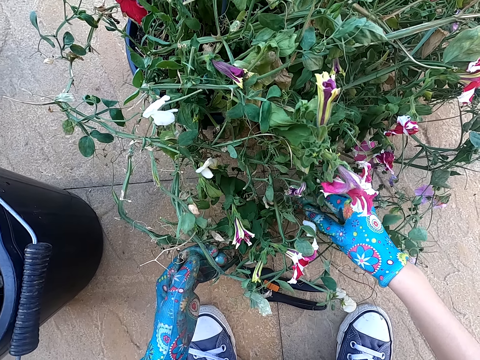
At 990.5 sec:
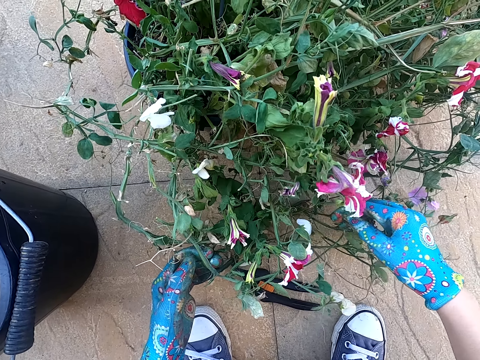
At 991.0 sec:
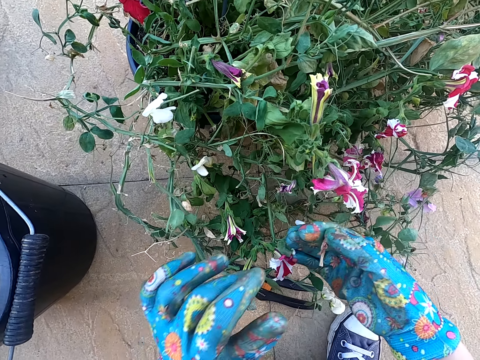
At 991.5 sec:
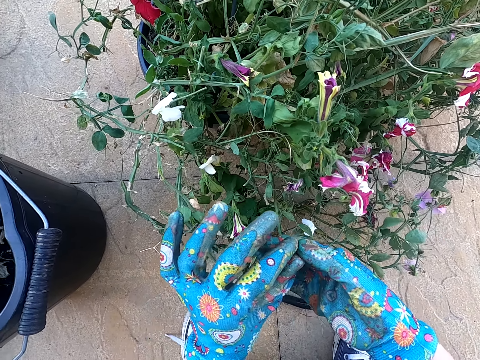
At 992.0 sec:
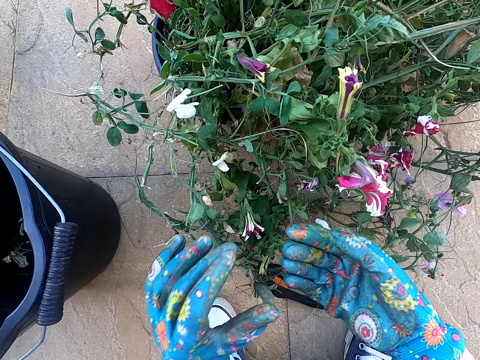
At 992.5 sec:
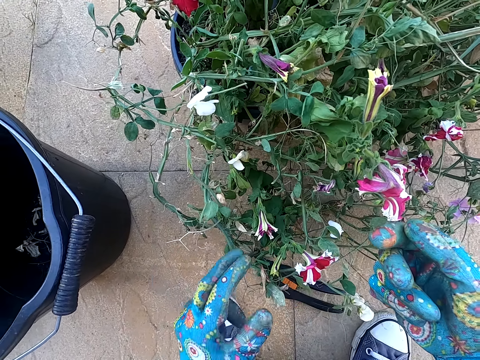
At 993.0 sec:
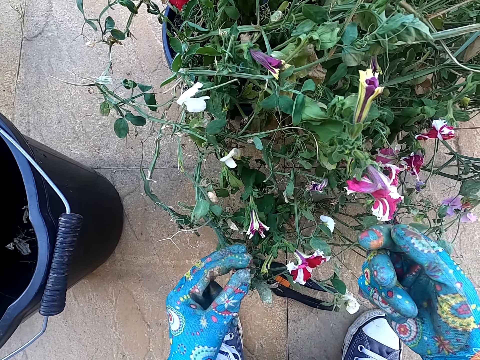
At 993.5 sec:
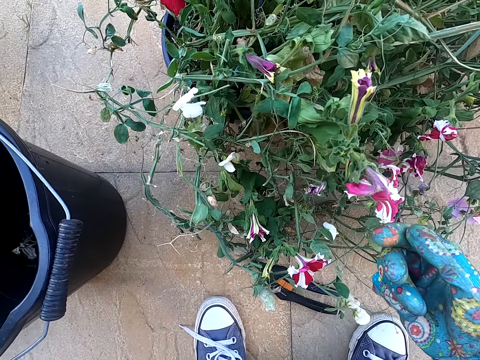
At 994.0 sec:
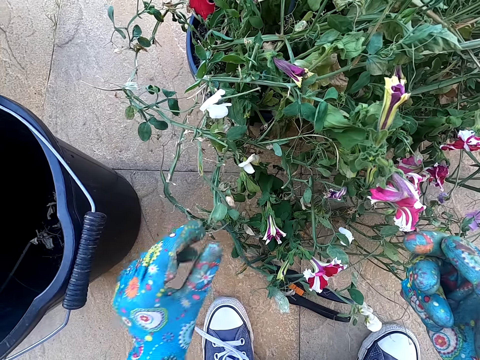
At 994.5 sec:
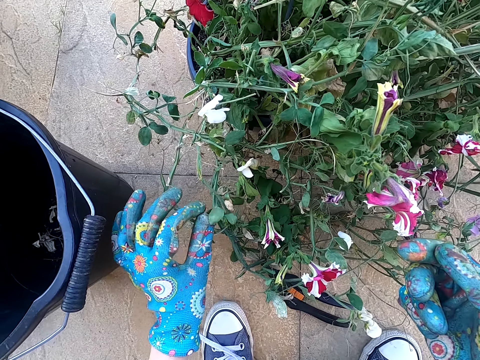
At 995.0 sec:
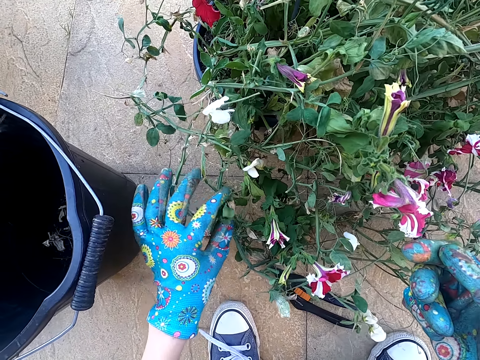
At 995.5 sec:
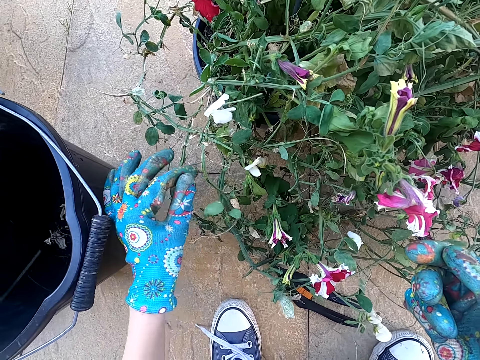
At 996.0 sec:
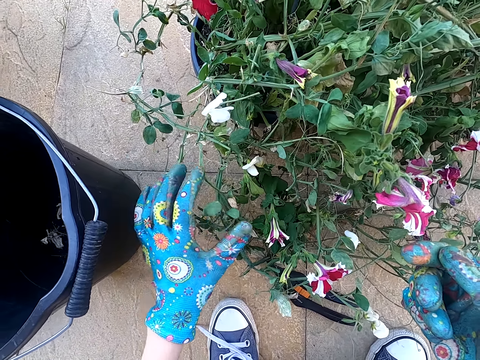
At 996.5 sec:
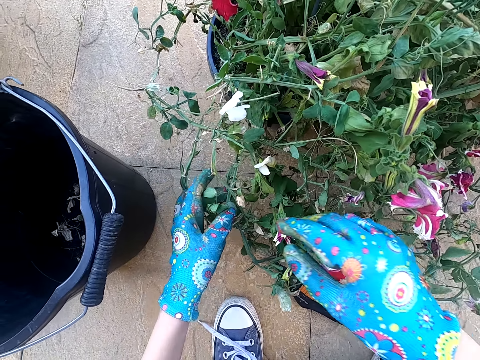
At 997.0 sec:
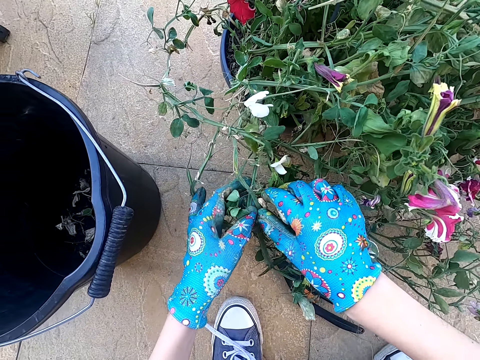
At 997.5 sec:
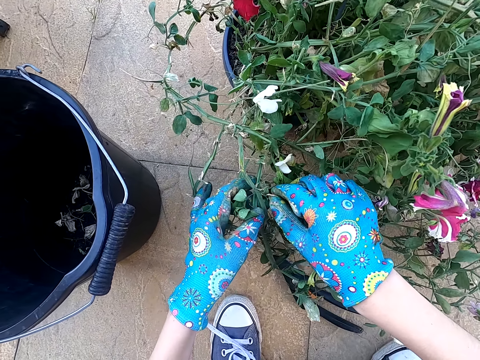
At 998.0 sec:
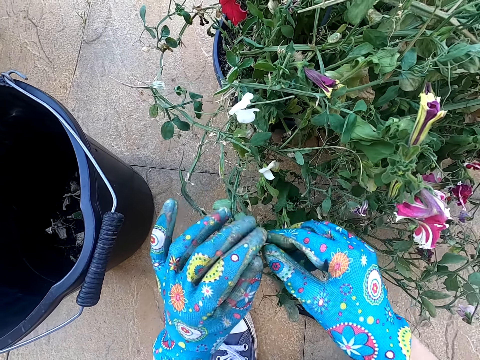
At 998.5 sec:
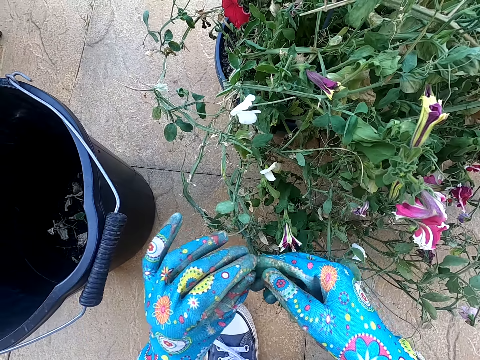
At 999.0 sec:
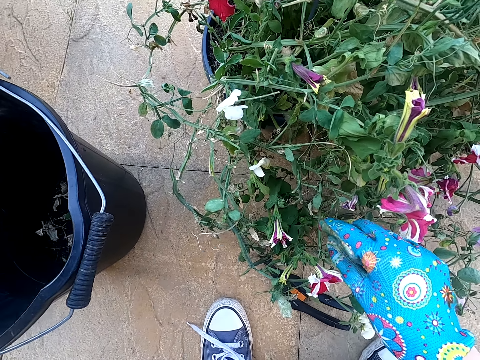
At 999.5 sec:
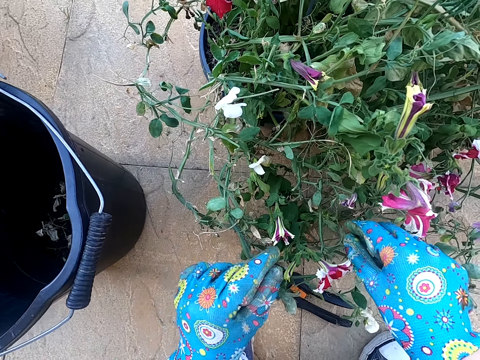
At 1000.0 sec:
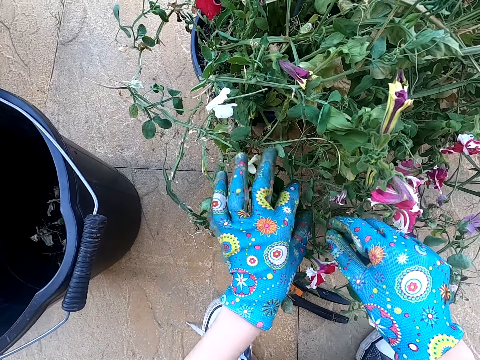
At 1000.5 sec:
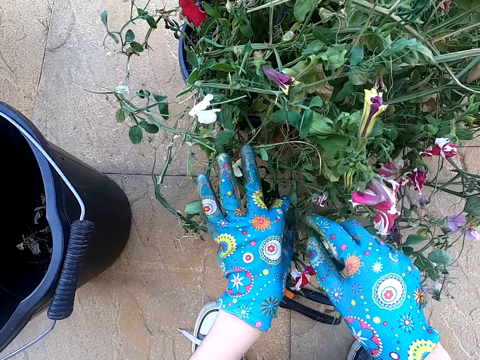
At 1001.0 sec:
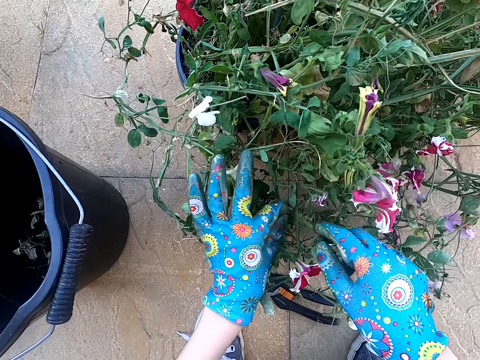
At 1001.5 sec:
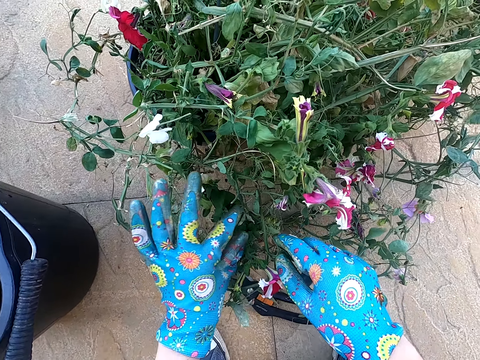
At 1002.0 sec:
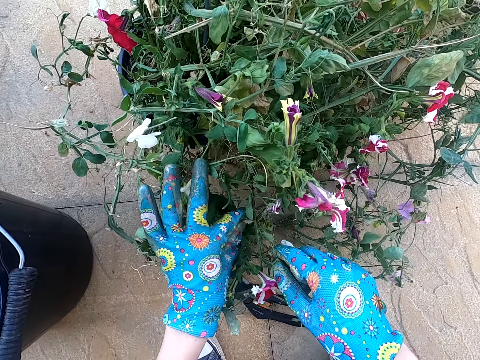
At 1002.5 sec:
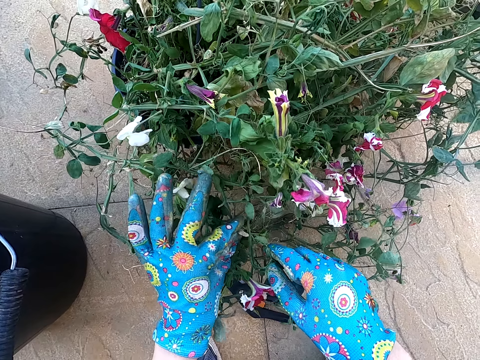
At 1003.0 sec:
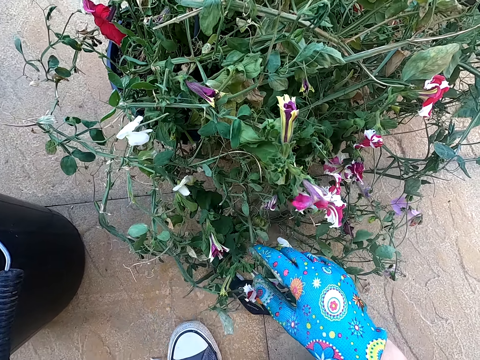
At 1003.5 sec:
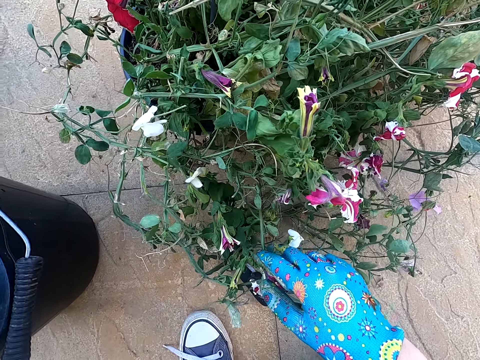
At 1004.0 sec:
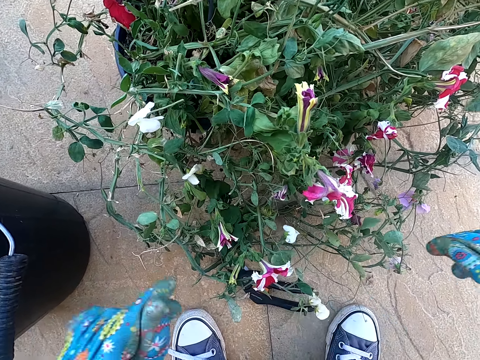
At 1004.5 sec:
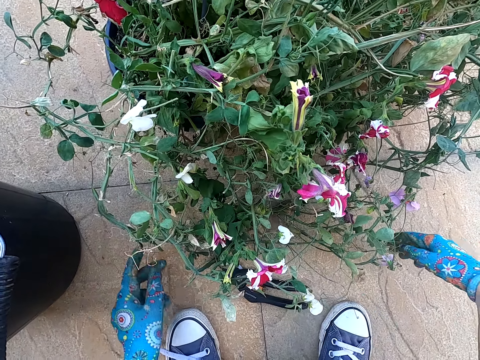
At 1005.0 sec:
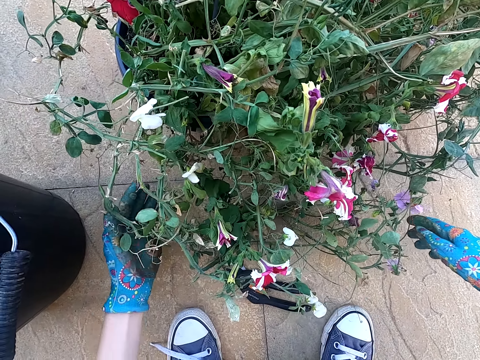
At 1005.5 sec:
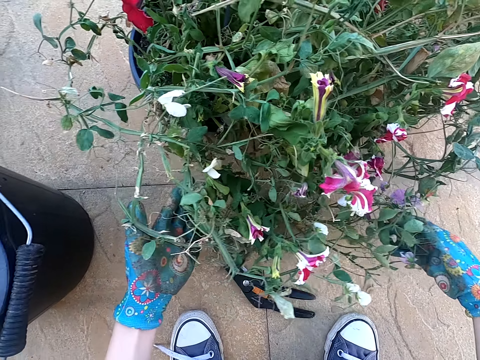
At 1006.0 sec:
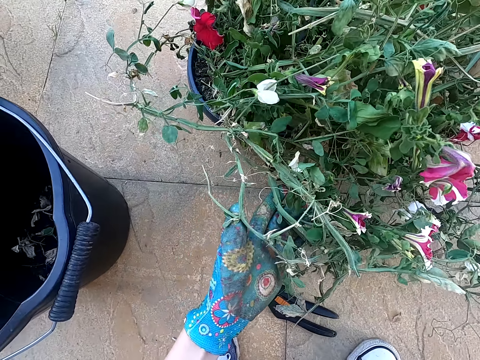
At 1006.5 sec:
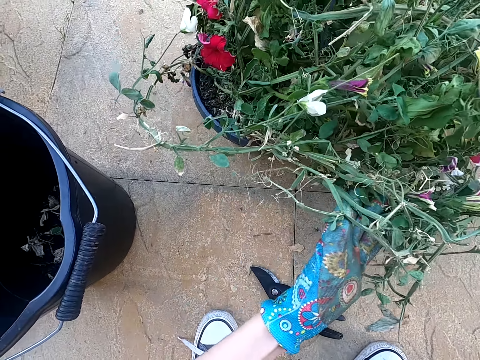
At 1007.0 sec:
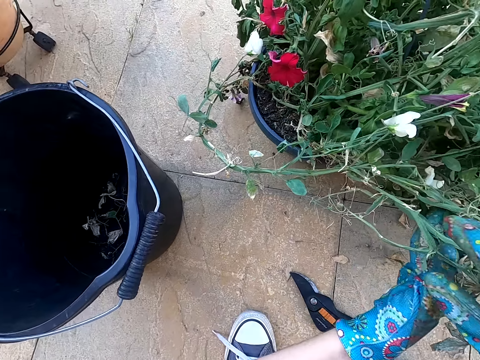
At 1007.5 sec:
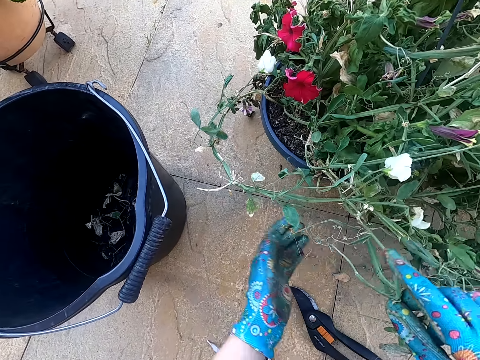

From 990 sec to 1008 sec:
The camera wearer cuts the dry house plant branch with her hands. She picks a dry leaf from the plant. She holds the house plant with her hands. She places a leaf in the bucket. She touches the plant. She cuts the dry house plant leaf with her right hand. She picks a dry leaf from the plant. She puts the dry house plant branch in the dustbin or bucket. She holds the house plant with her hands. She touches the plant. She cuts the dry house plant leaf with her right hand. She plucks a leaf from the plant. She places a leaf in the bucket. She holds the house plant with her hands. She touches the plant.

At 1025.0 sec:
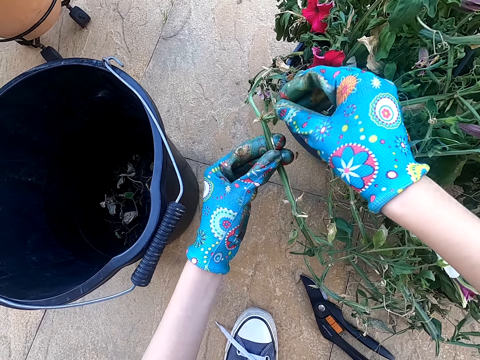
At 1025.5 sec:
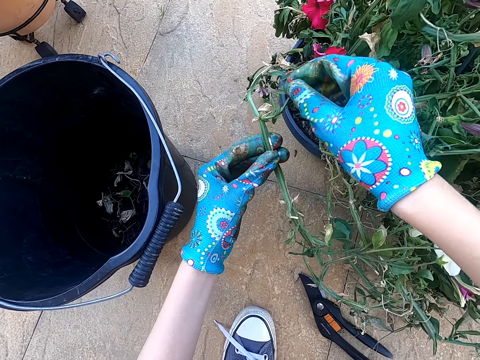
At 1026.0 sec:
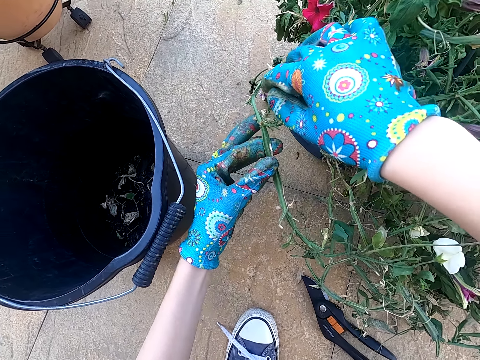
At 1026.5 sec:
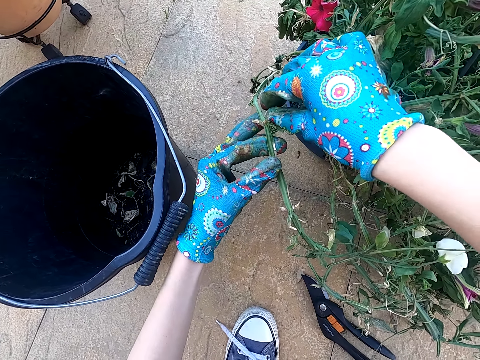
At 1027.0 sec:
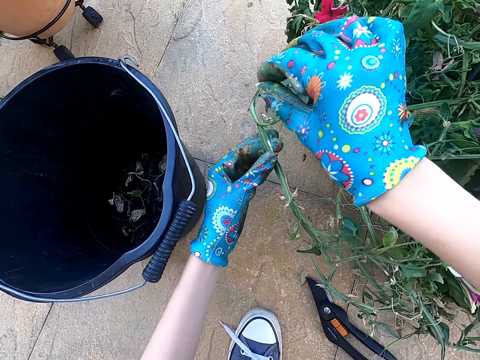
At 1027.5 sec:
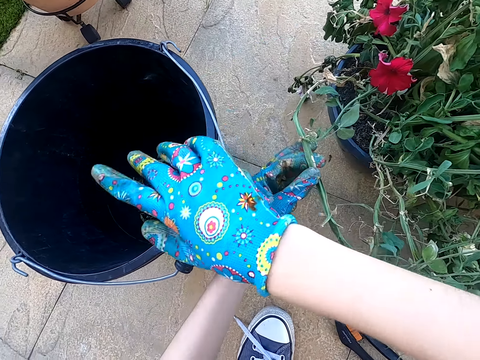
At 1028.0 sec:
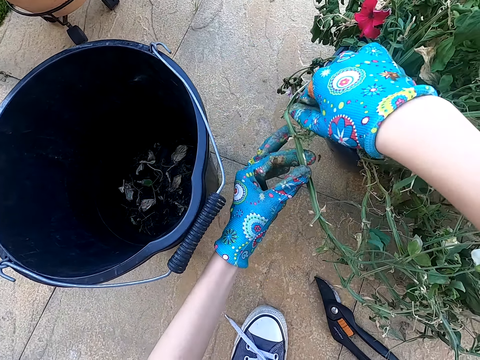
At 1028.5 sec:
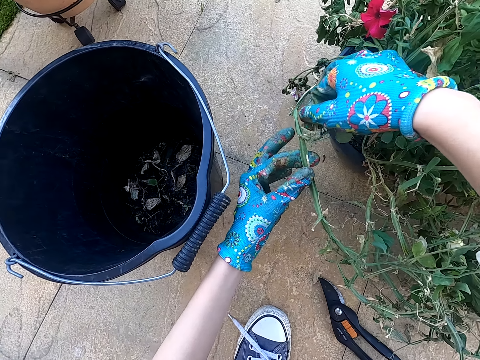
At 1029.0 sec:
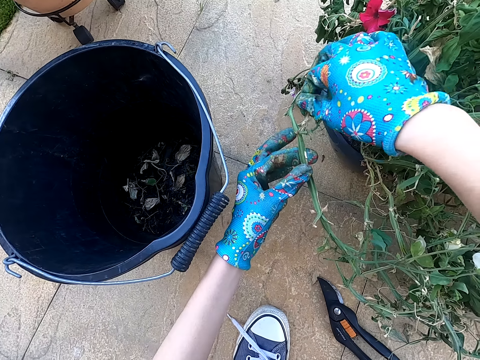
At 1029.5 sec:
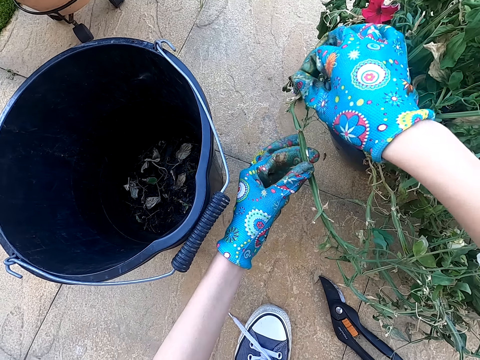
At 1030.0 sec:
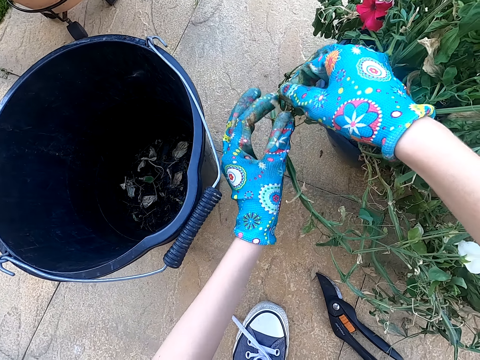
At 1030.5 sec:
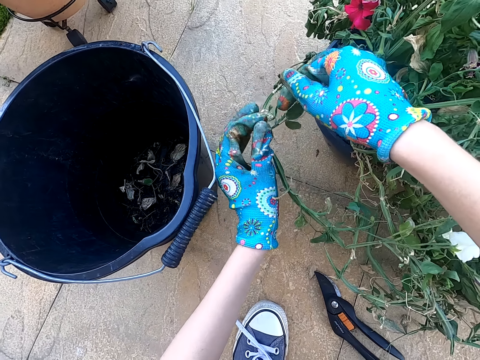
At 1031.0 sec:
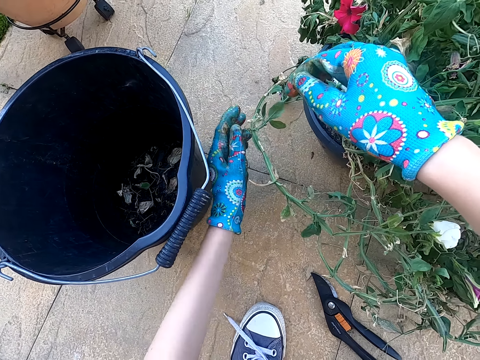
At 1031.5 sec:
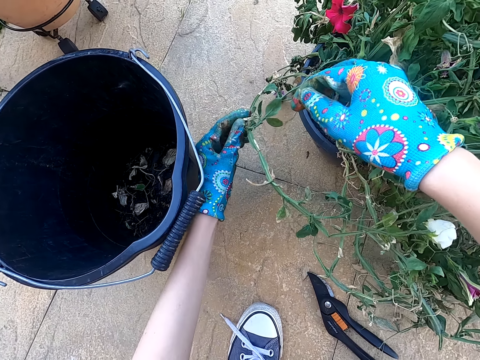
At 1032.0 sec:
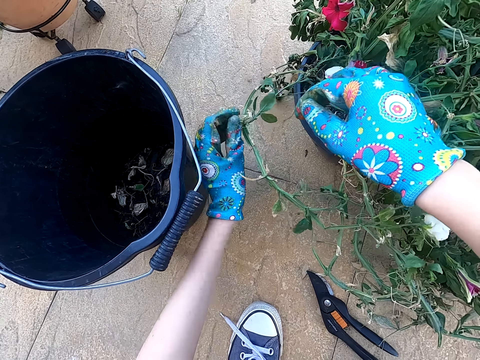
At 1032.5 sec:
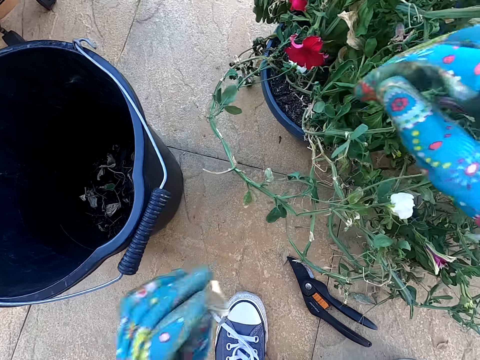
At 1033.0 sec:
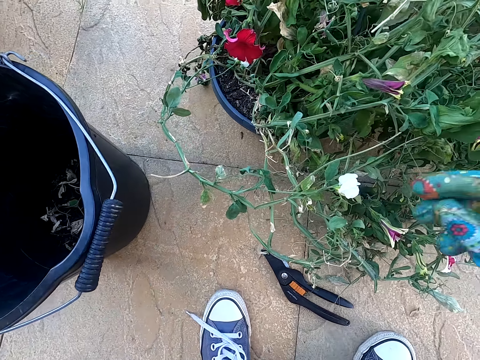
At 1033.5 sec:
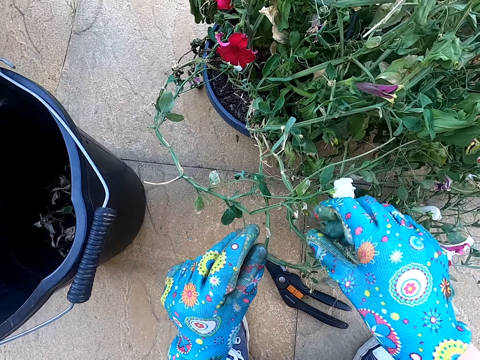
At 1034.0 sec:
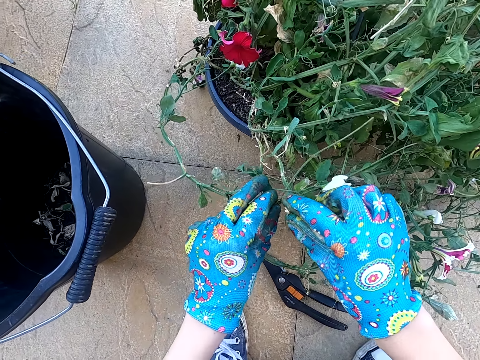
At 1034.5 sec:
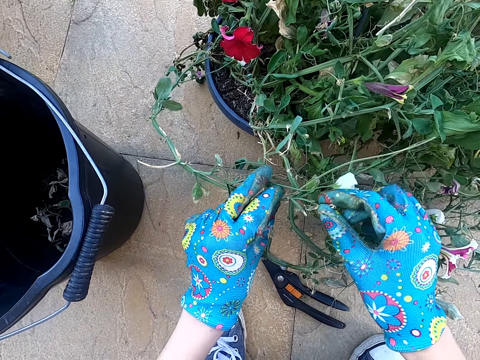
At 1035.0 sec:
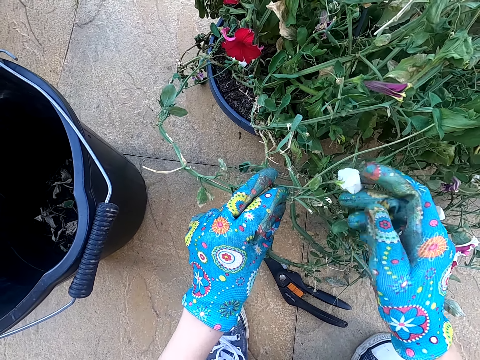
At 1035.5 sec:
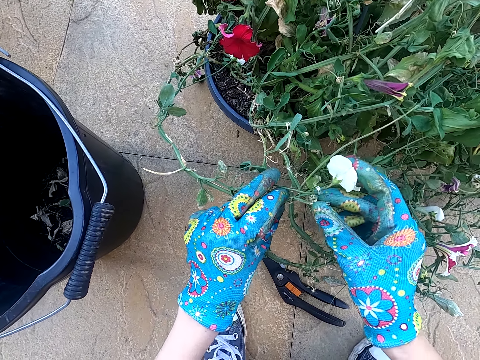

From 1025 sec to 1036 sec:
The camera wearer cuts the dry house plant leaf with her right hand. She picks a dry leaf from the plant. She throws a stick in the bucket. She holds the house plant with her left hand. She touches the plant. She picks a stick from the plant. She throws the stick in the bucket. She picks a stick from the plant.
